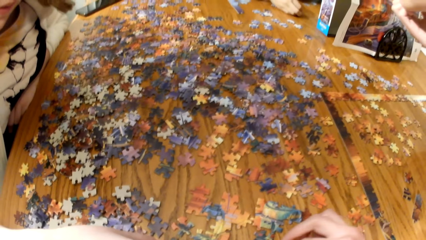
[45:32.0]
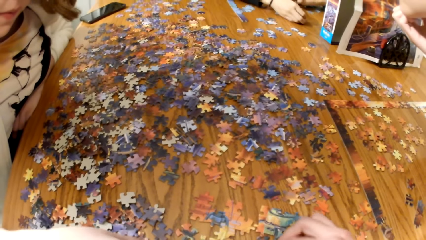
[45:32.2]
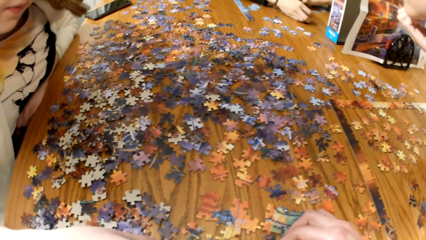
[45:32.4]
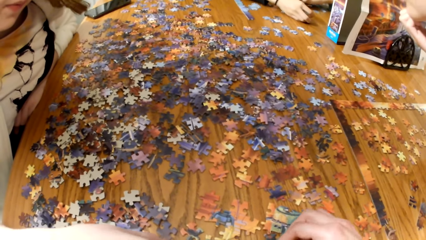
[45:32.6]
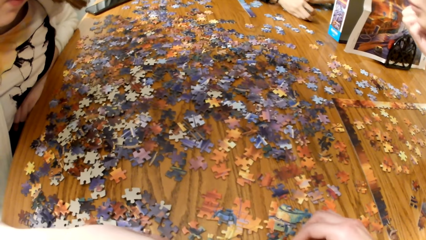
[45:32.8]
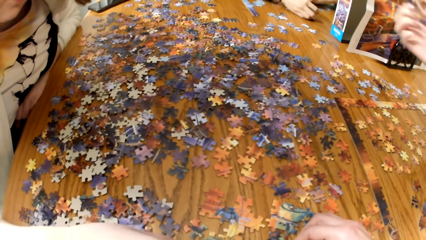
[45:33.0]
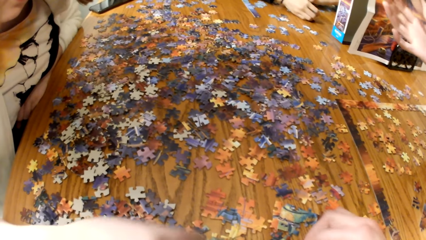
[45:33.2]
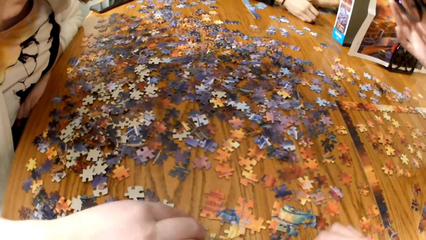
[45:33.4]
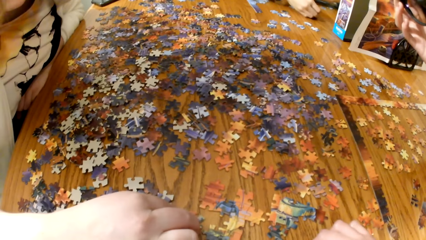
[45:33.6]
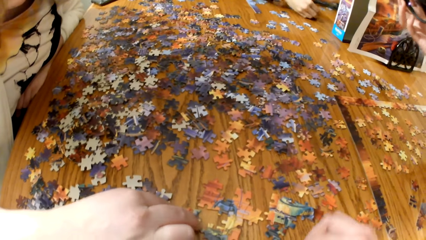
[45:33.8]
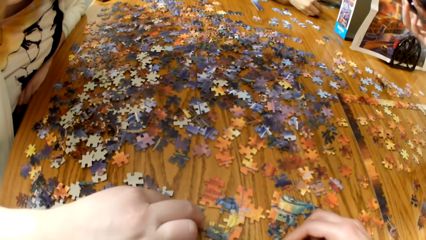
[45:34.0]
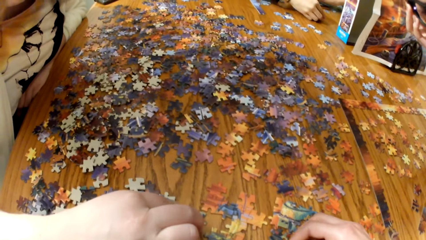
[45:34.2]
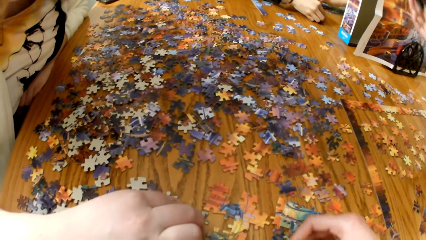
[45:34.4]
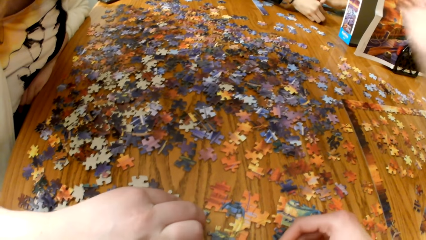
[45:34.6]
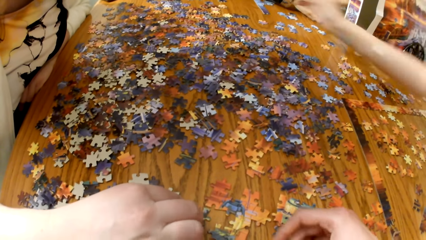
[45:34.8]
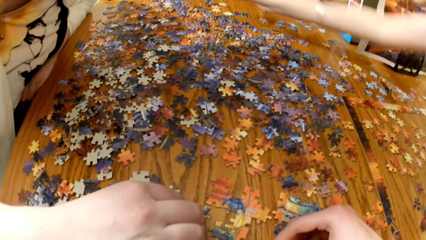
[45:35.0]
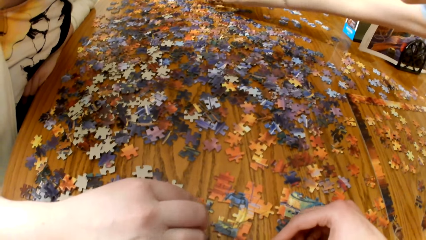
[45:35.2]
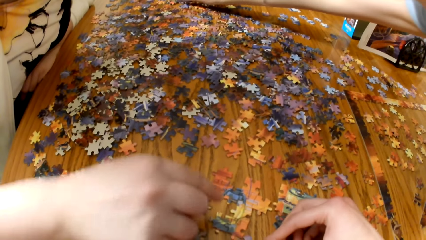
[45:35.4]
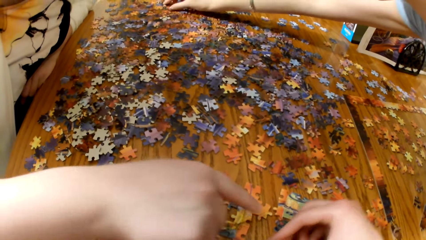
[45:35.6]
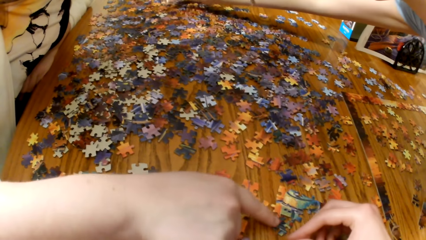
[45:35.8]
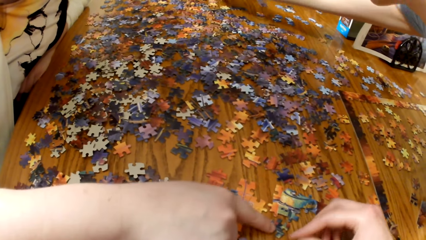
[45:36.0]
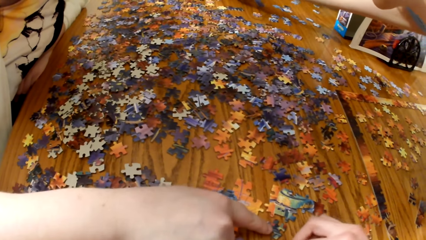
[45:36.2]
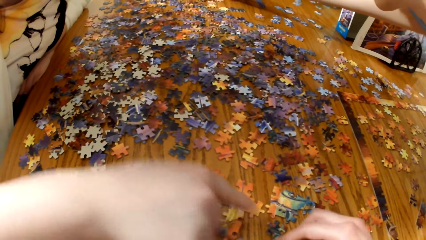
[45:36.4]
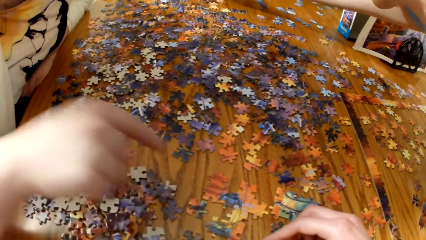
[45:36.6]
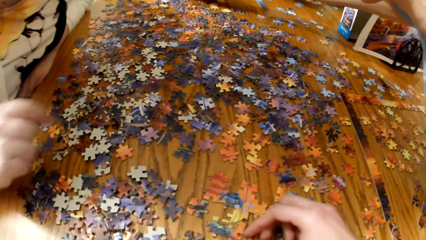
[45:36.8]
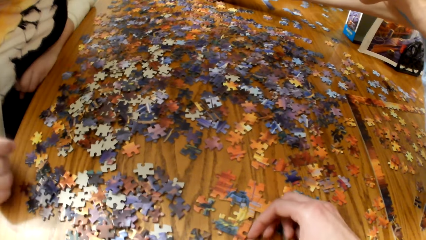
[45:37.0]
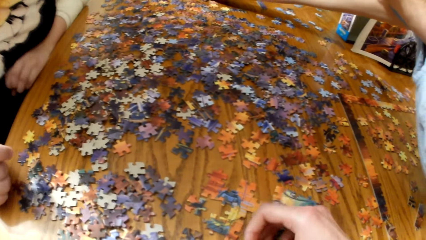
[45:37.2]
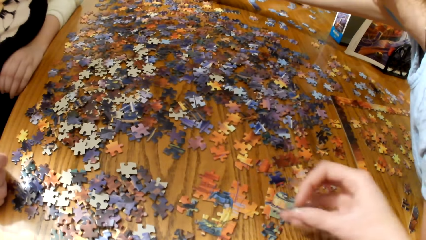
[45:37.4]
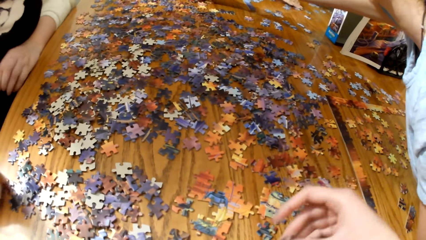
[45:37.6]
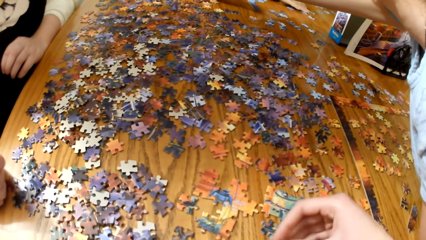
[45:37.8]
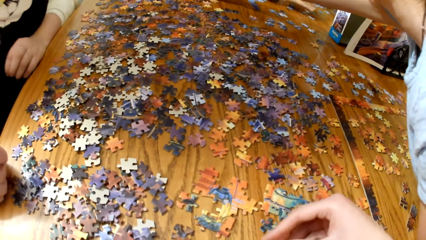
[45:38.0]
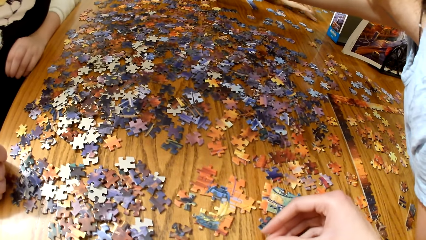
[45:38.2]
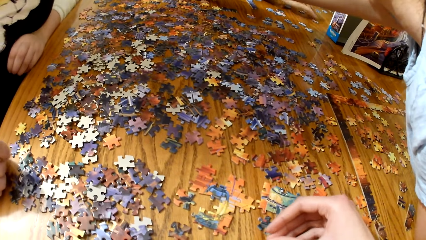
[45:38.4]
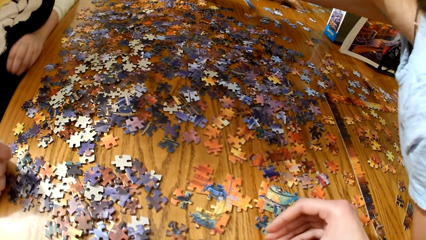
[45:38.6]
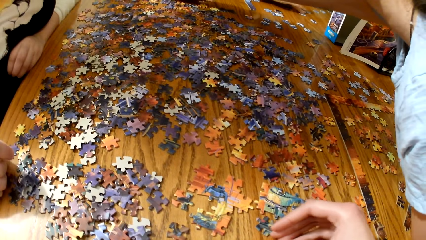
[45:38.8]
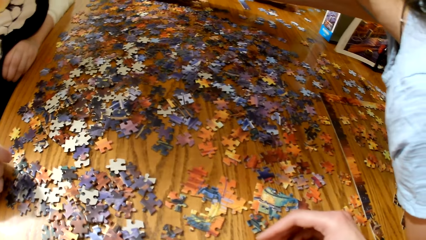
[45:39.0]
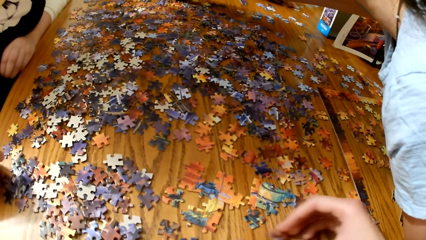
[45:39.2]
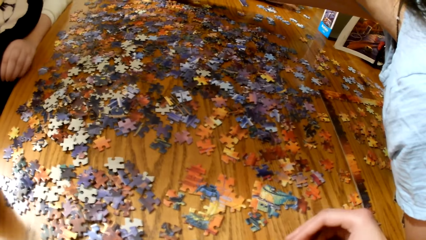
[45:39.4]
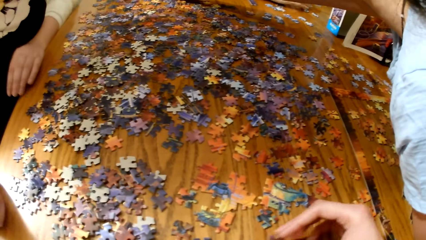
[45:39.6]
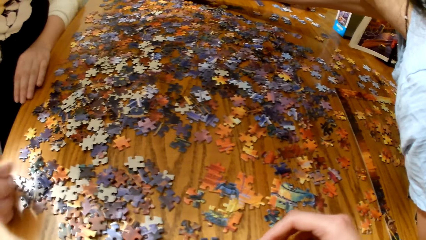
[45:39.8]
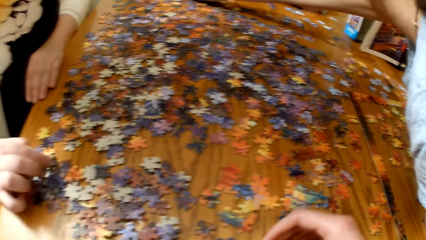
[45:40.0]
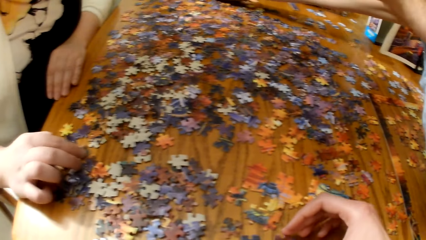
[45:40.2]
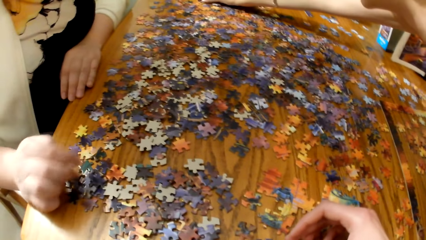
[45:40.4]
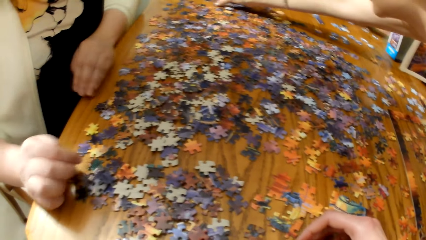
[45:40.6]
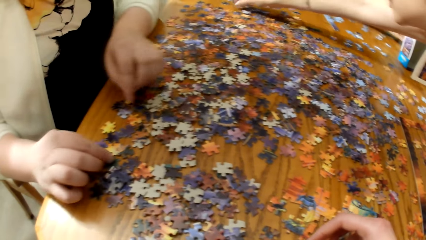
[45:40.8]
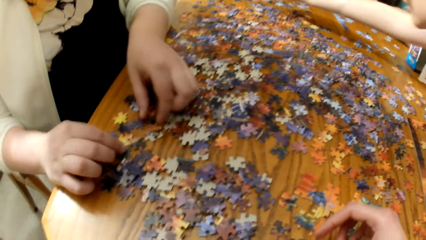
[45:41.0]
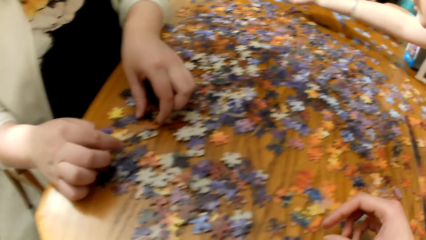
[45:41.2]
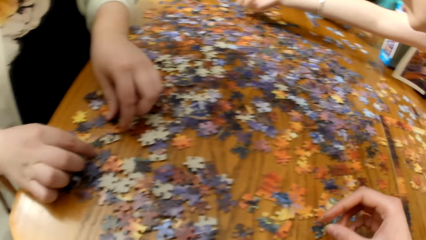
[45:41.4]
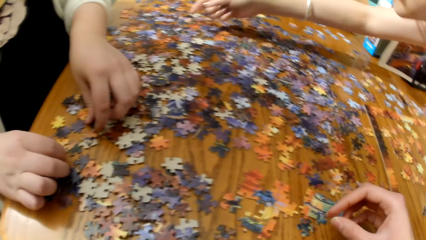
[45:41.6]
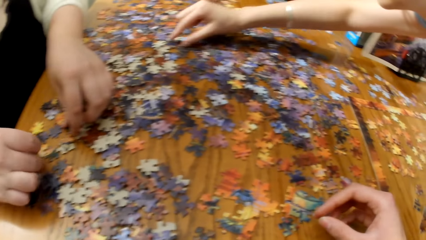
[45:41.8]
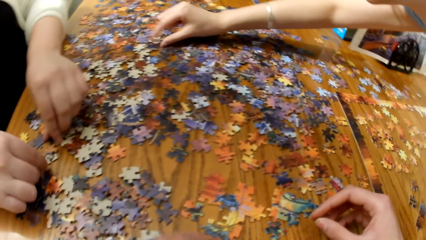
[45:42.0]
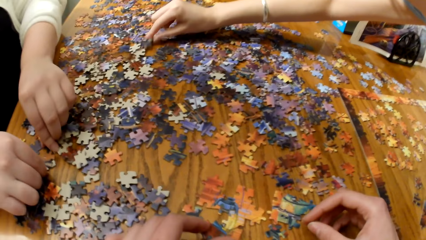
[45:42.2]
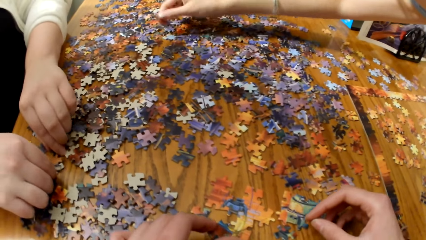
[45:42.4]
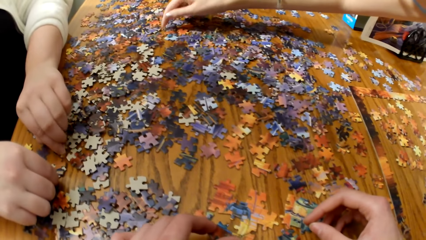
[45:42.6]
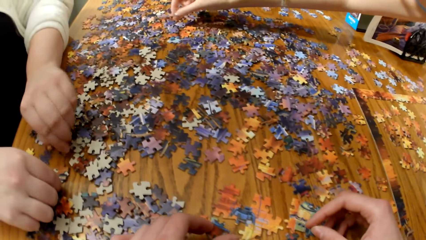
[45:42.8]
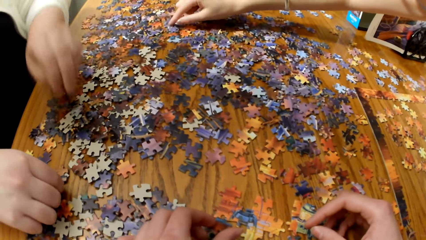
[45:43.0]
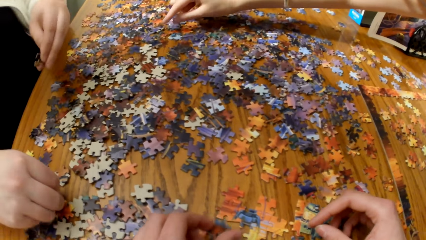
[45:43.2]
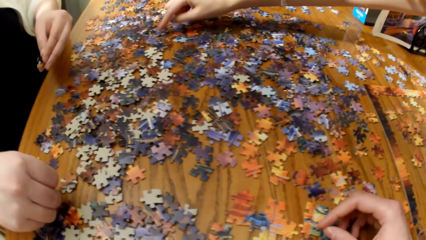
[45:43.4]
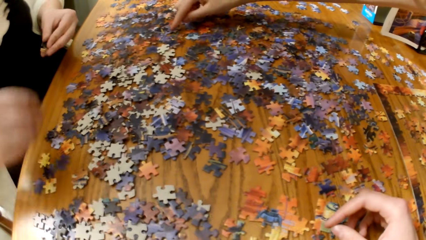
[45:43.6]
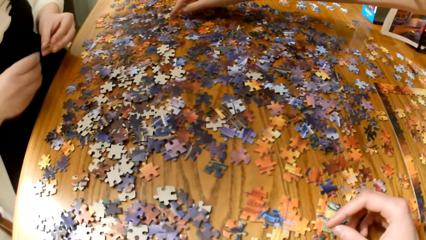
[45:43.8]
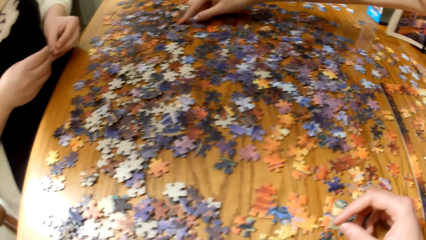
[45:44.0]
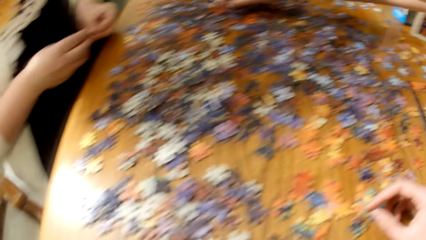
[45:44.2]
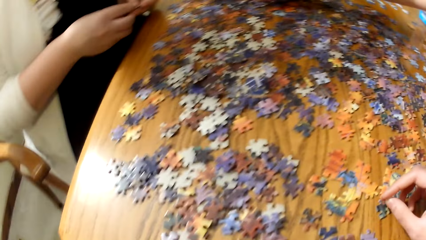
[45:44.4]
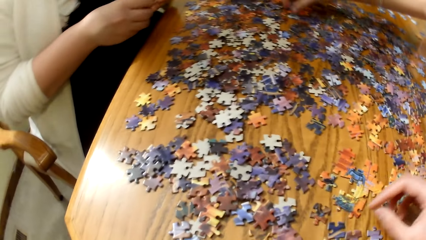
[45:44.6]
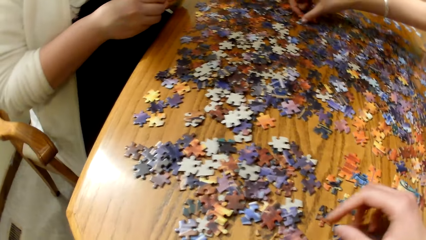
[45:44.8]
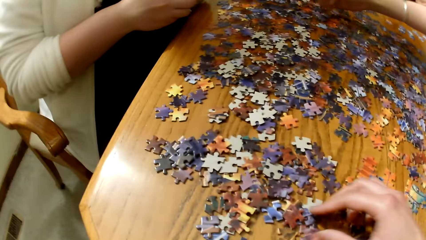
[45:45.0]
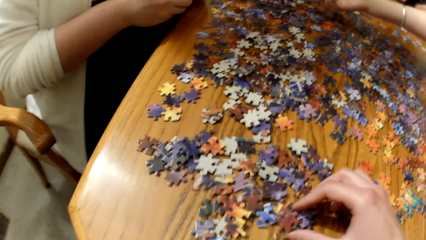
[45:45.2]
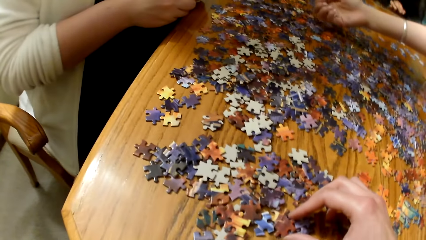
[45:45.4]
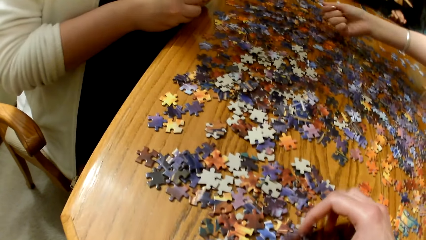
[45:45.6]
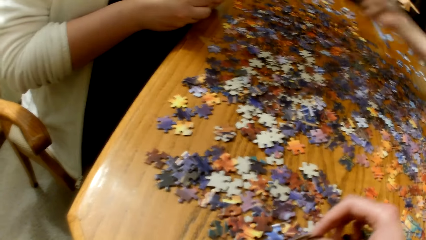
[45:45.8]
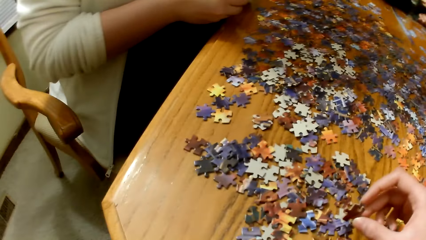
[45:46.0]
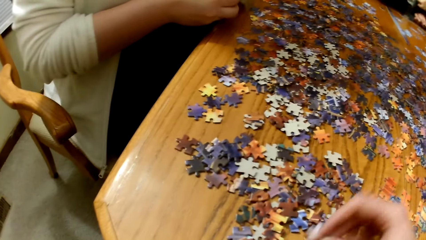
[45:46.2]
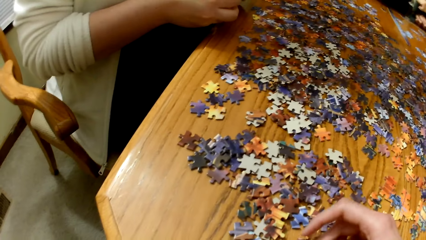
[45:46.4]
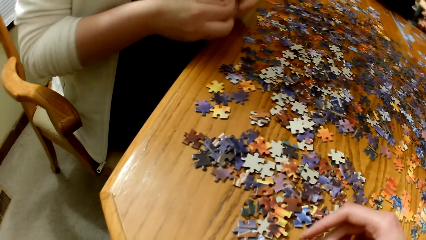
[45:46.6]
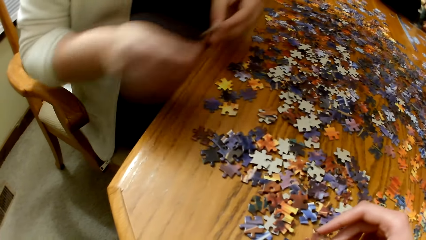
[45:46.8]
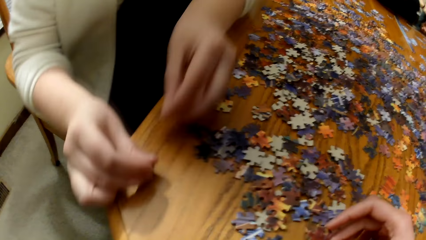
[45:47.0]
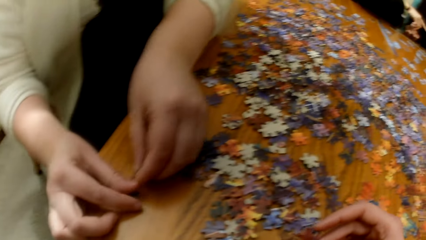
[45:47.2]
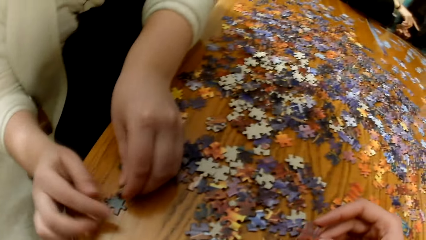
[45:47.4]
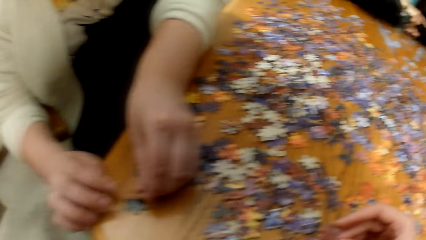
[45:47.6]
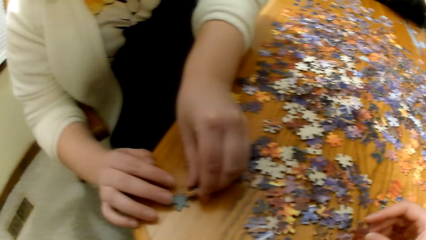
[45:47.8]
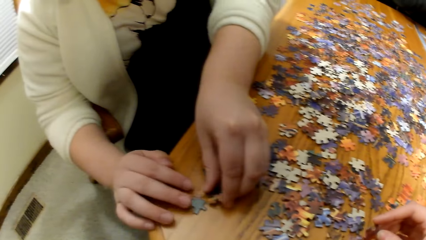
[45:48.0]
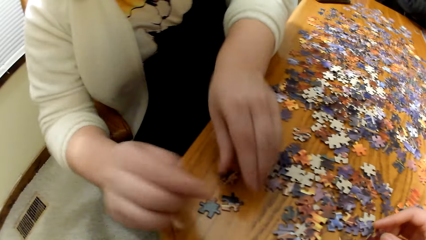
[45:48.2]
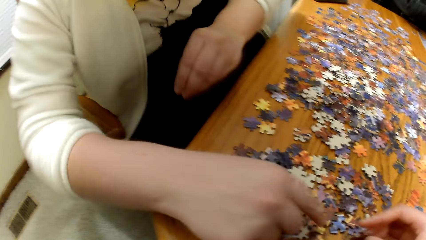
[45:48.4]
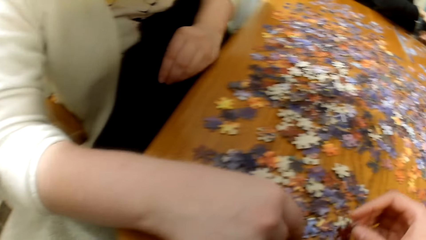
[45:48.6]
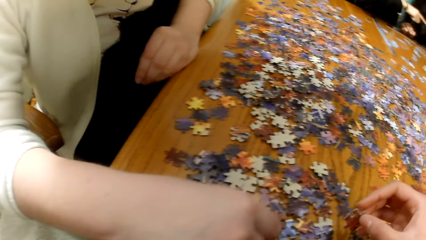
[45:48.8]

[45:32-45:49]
The camera wearer plays the jigsaw puzzle. A lady plays the jigsaw puzzle and sorts the game pieces. The camera wearer plays the jigsaw puzzle.
